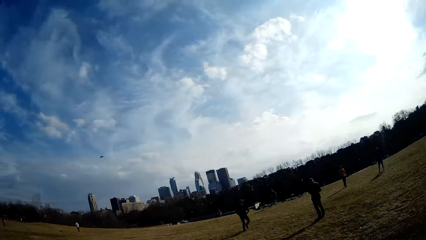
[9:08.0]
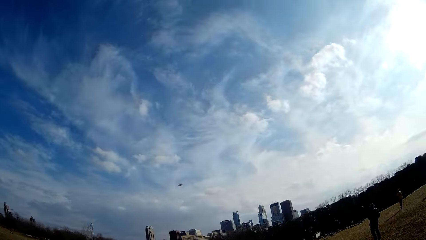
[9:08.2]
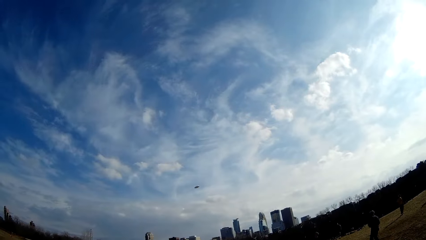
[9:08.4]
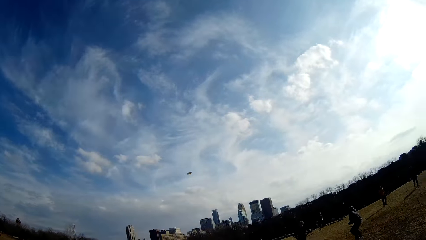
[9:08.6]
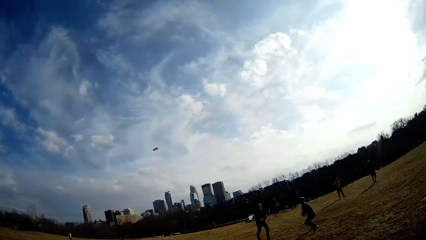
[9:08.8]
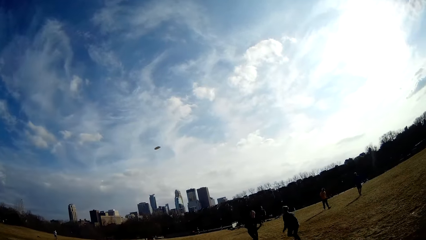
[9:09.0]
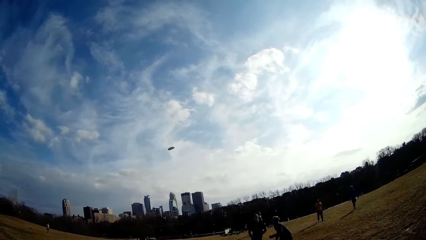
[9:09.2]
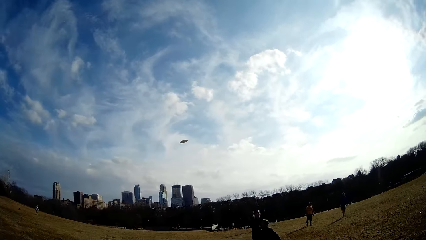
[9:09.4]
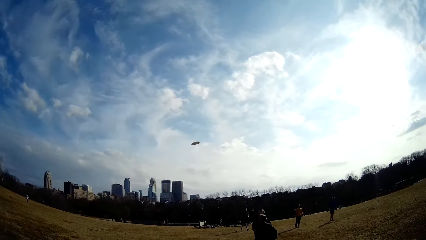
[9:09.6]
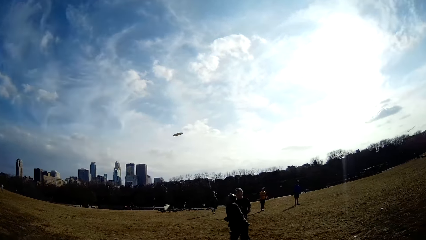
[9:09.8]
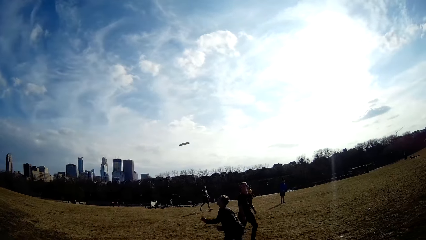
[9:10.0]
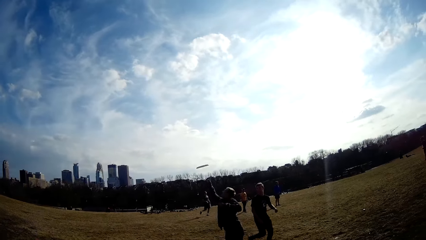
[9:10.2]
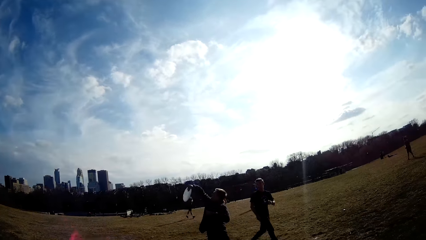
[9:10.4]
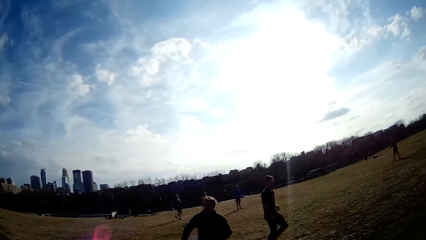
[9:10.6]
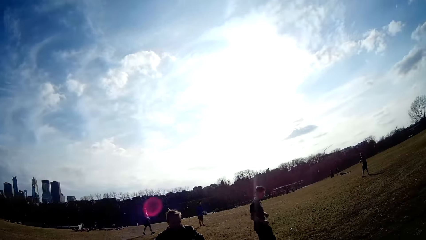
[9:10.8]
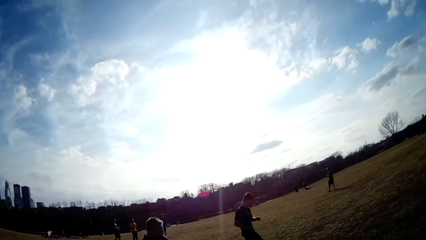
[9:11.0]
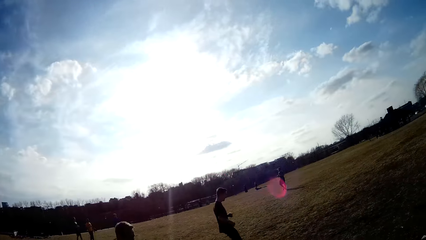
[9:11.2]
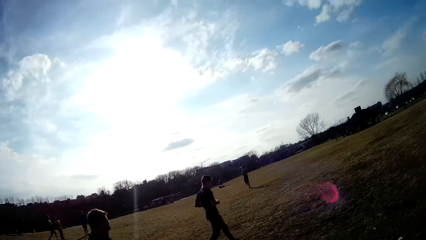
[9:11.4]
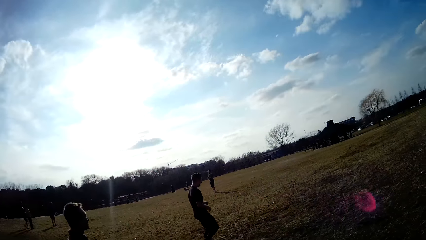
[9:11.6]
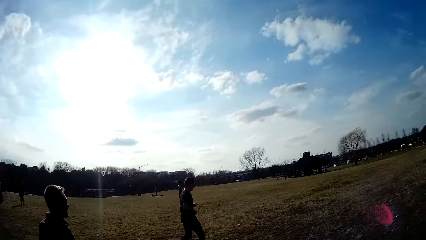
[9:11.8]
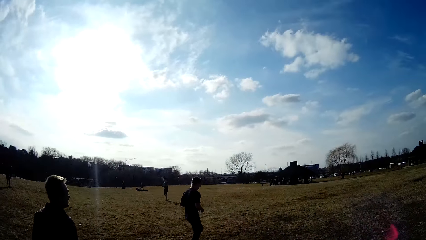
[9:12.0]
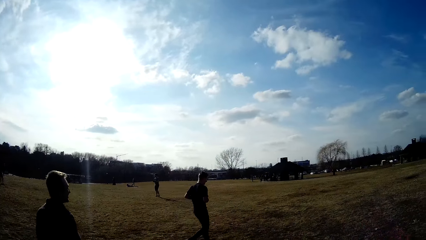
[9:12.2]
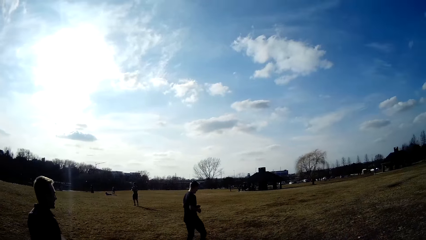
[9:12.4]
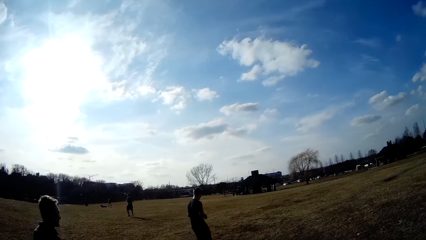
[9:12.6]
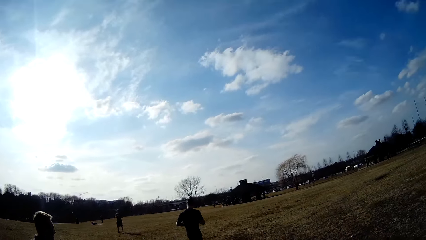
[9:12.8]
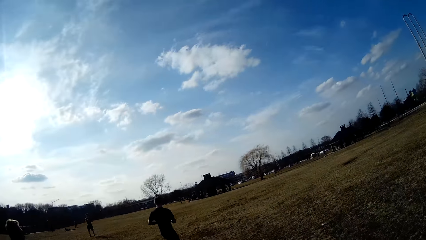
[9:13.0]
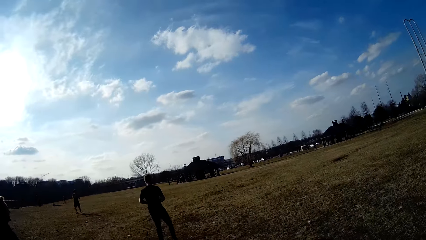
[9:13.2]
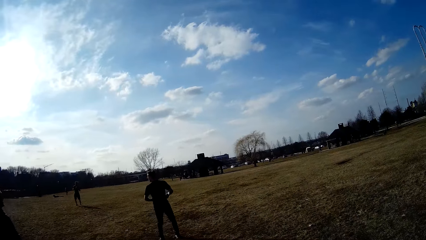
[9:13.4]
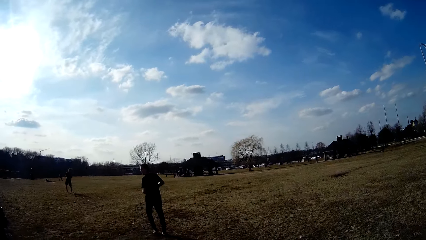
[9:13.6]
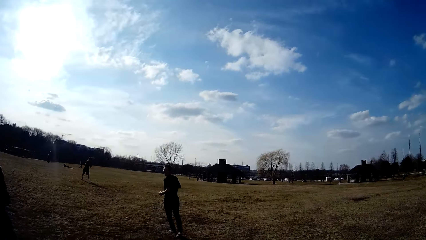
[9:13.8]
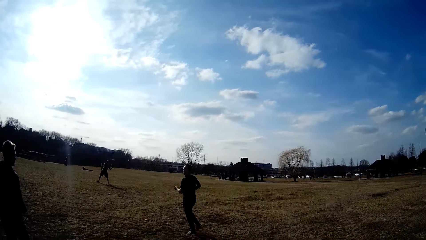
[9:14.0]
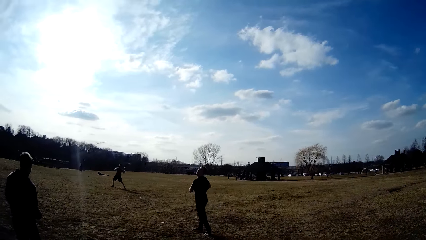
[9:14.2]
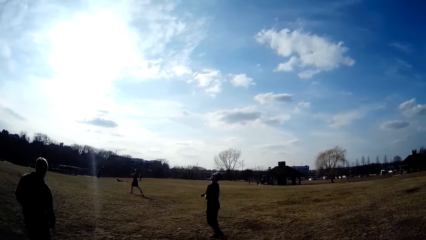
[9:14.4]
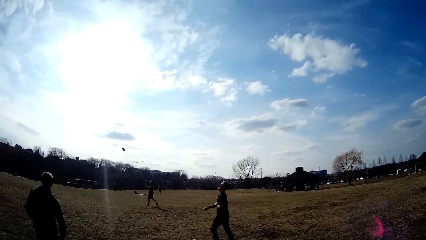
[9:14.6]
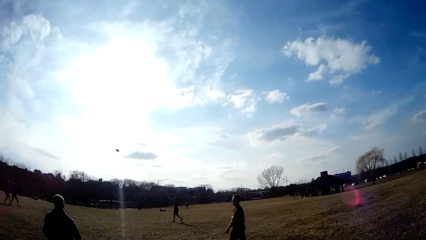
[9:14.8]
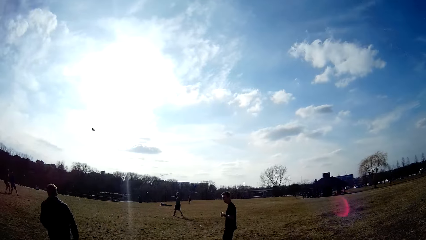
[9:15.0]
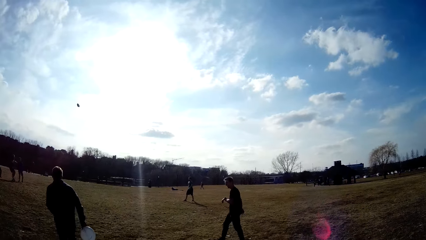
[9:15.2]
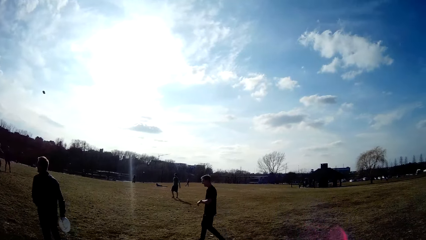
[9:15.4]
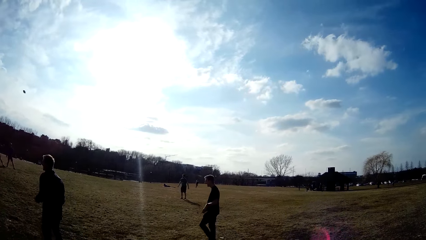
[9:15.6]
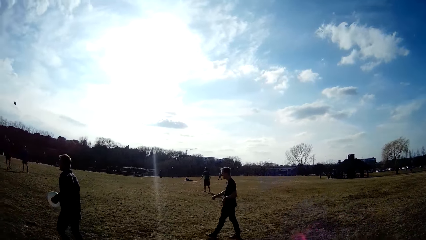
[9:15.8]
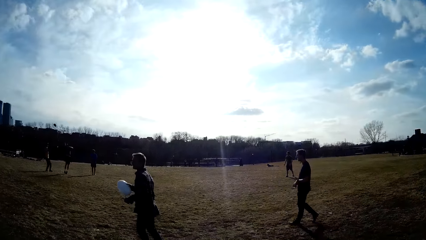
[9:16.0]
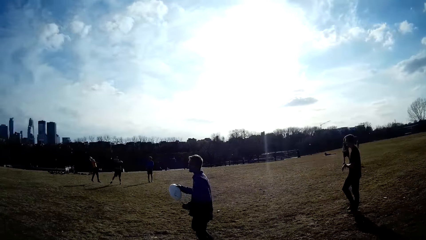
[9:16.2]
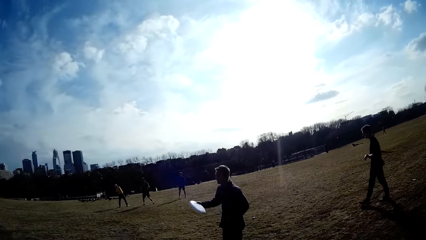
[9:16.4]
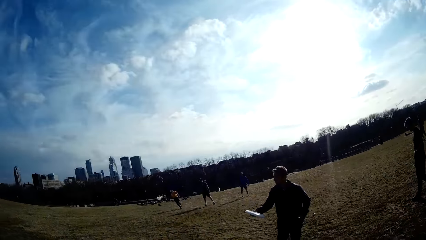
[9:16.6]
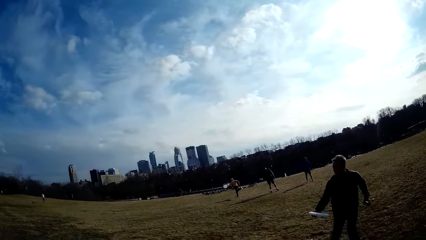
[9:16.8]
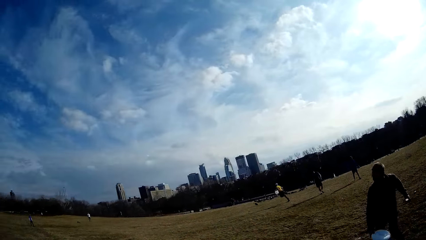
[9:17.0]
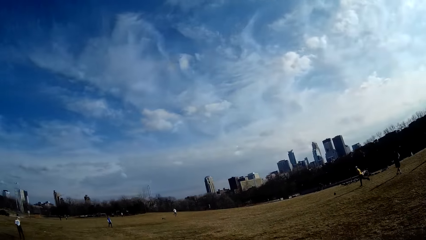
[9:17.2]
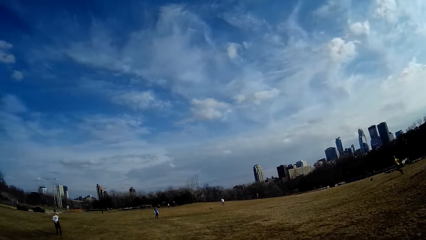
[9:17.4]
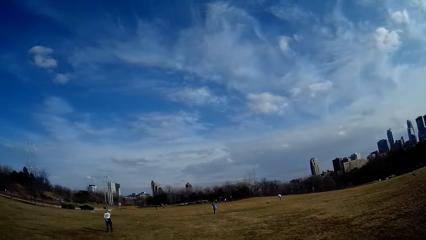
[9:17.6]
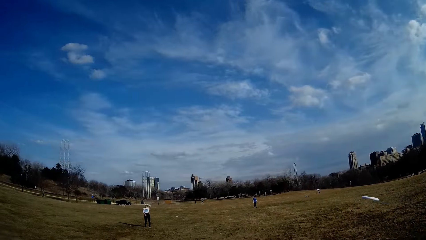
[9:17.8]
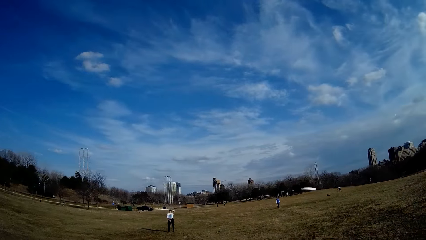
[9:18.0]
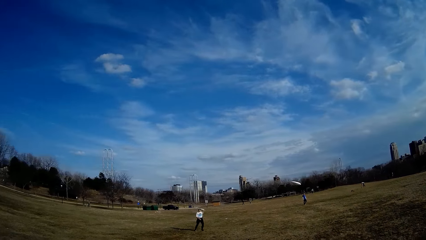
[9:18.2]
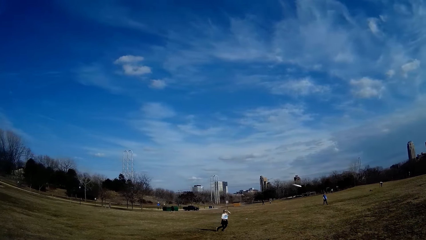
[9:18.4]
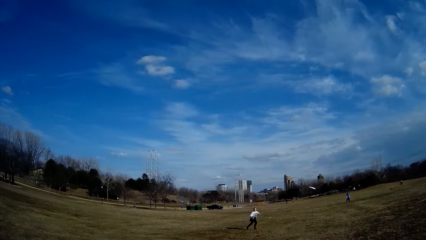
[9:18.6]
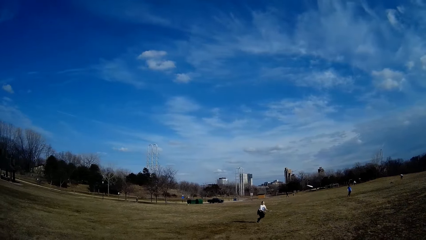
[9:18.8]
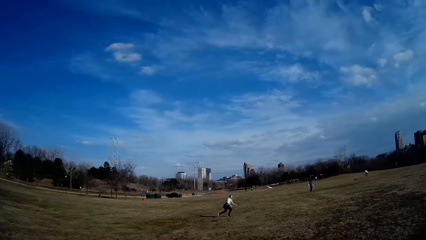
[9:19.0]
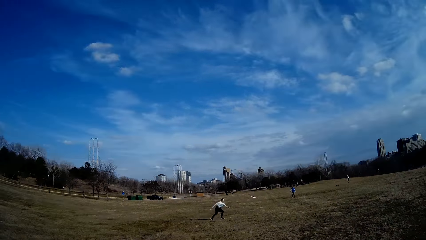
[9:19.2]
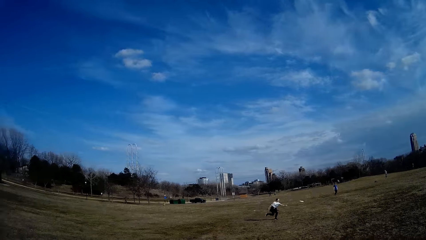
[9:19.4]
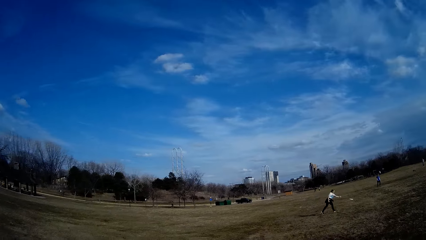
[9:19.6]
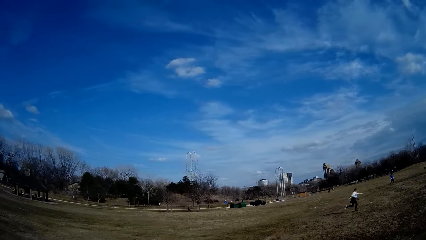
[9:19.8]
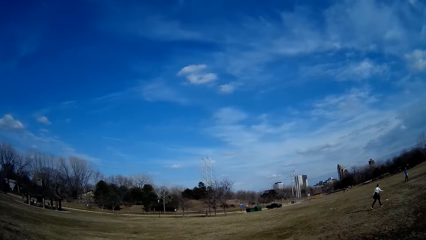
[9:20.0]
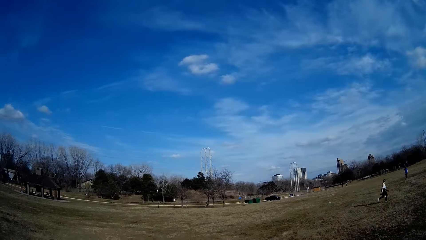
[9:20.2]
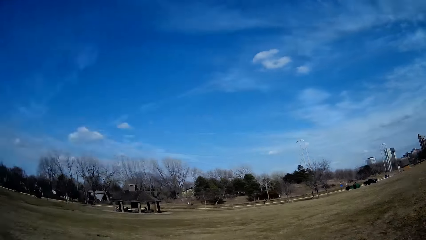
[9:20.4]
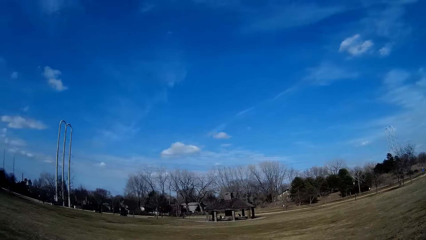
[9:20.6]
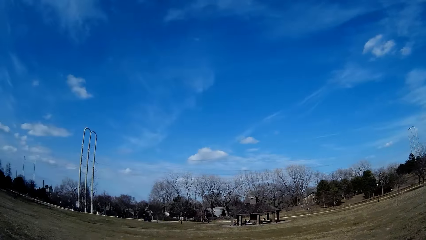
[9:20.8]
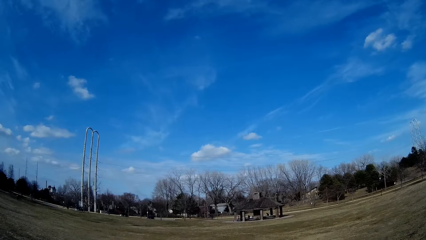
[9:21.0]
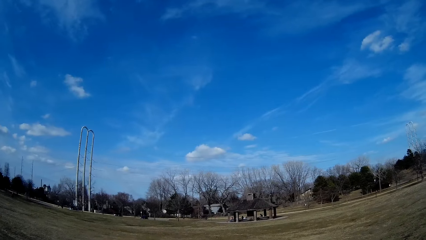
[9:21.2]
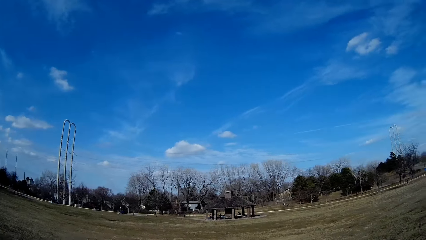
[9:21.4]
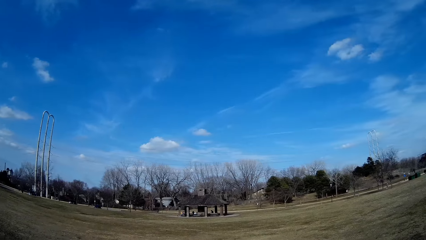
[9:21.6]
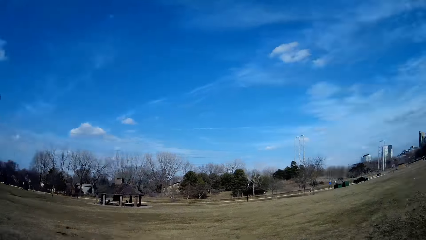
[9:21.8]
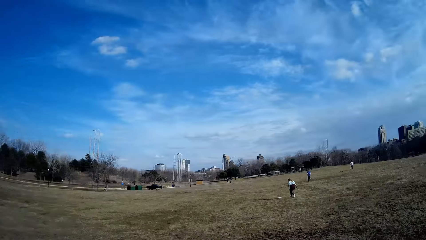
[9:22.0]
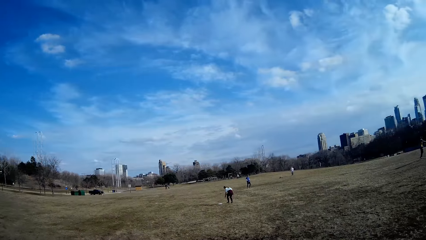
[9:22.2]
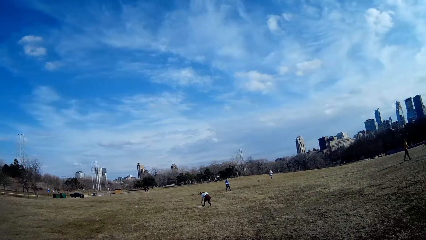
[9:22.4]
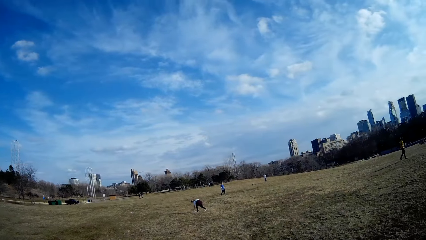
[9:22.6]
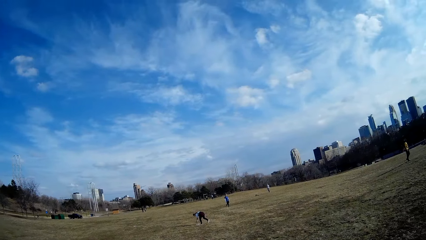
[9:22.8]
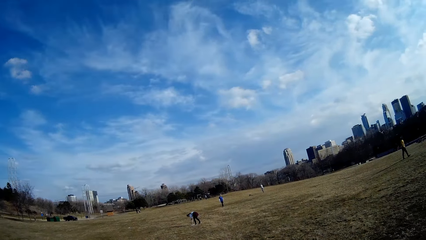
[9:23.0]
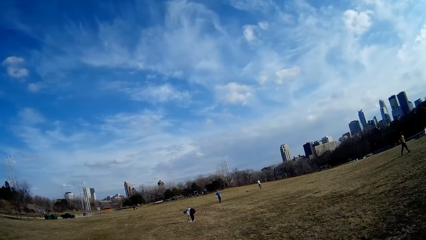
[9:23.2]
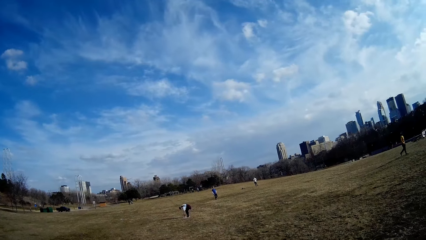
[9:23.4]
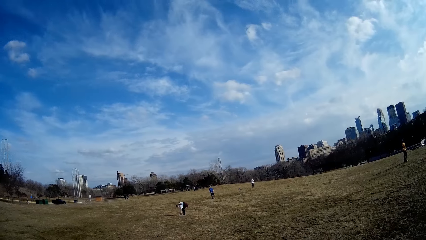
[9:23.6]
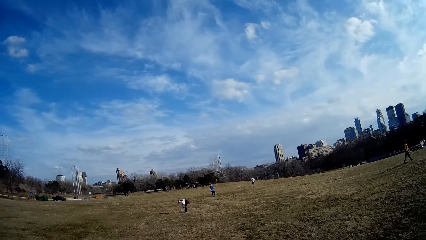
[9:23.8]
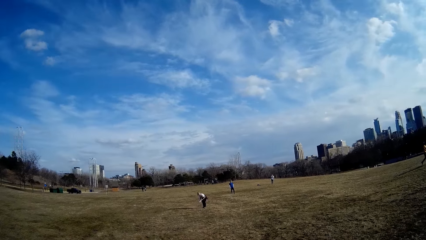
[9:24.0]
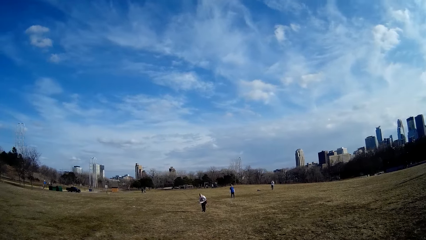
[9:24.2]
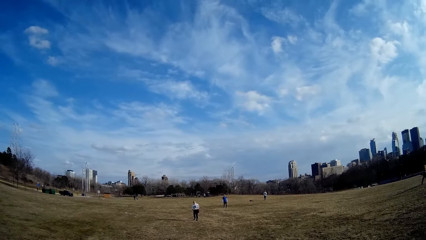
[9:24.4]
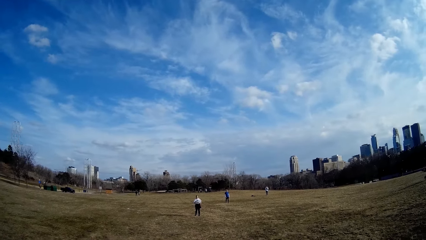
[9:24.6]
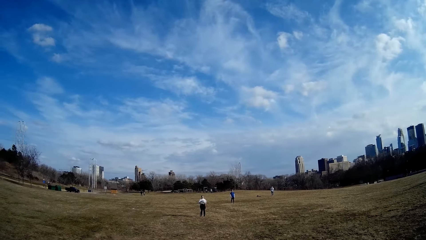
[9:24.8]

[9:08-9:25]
A man catches the flying disc. Another man throws the ball. A person plays handball using a plate-like ball. A woman picks up the flying disc from the ground.
